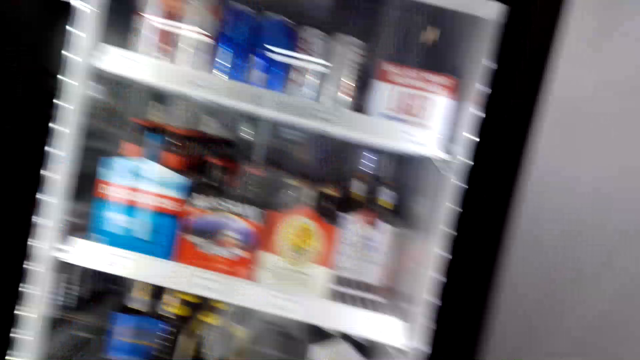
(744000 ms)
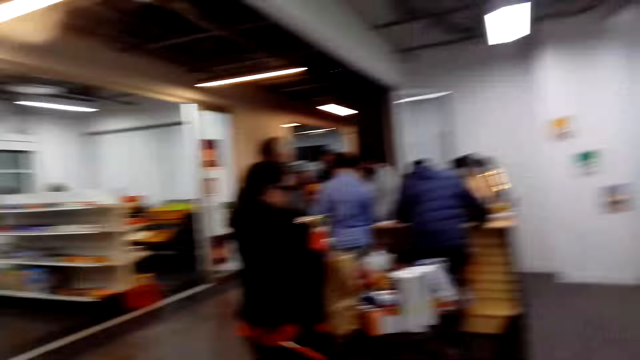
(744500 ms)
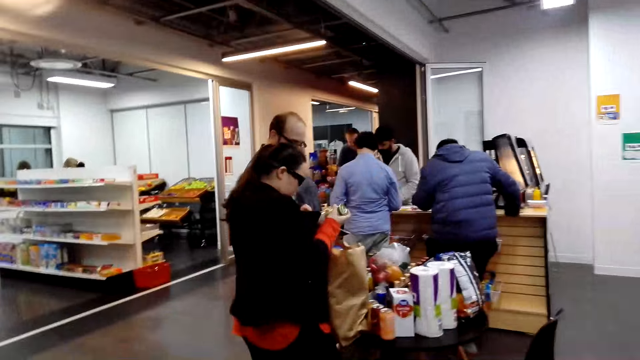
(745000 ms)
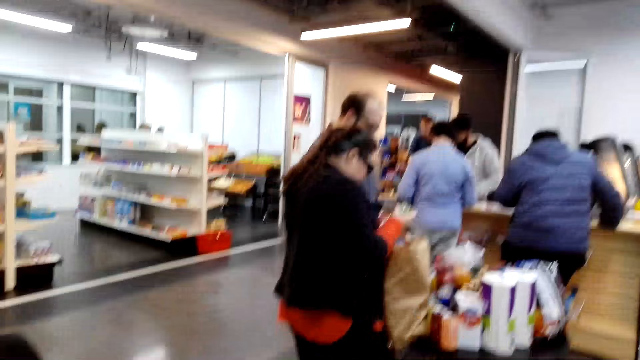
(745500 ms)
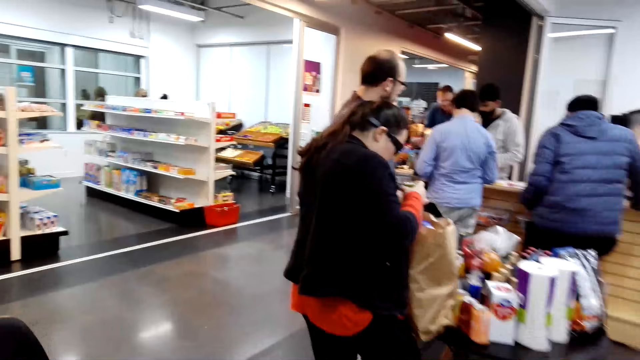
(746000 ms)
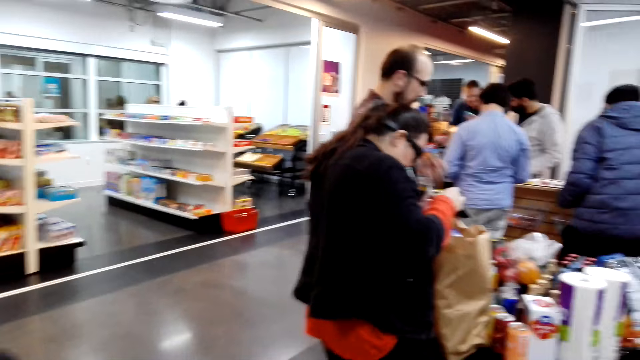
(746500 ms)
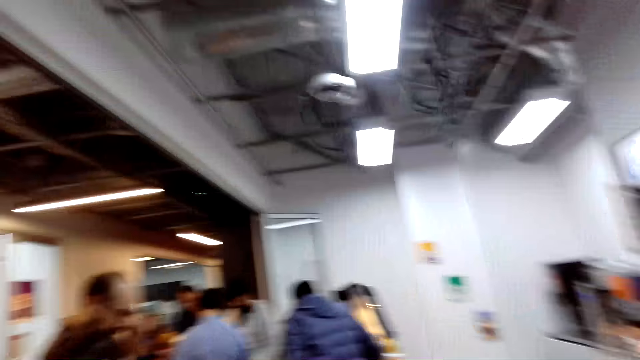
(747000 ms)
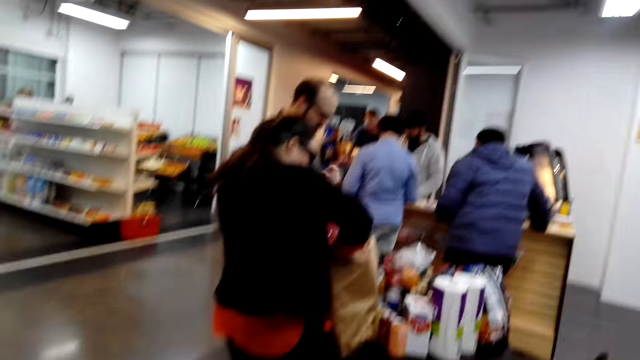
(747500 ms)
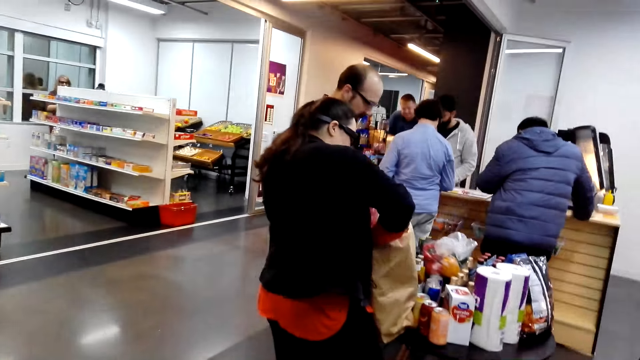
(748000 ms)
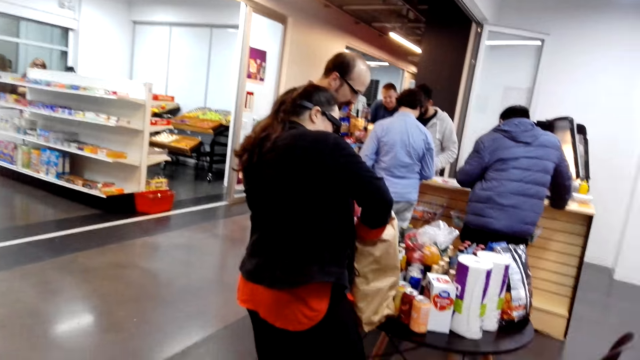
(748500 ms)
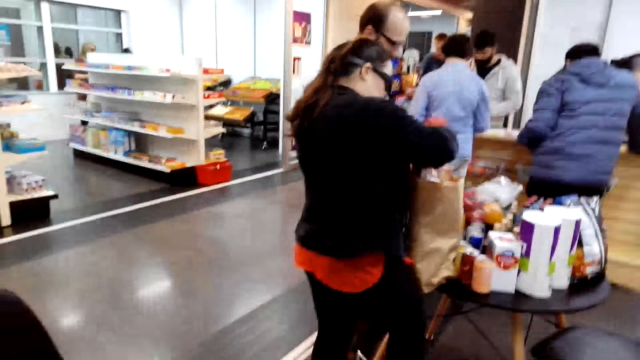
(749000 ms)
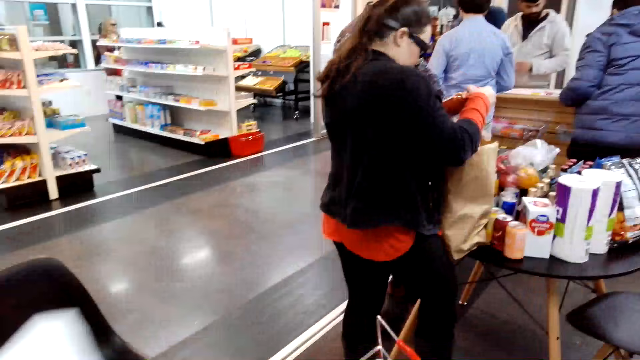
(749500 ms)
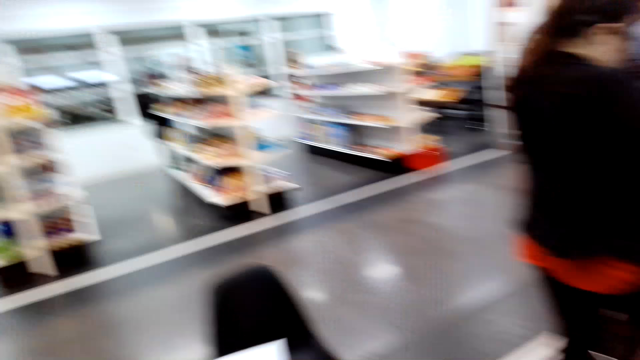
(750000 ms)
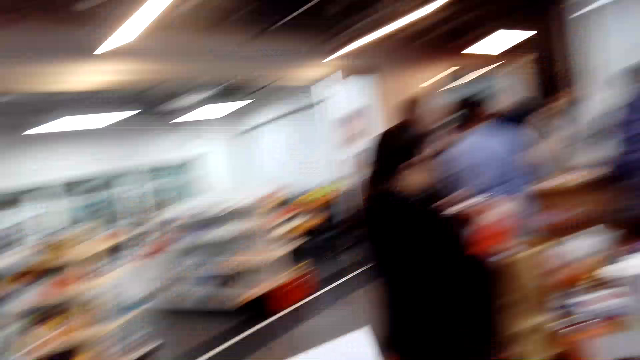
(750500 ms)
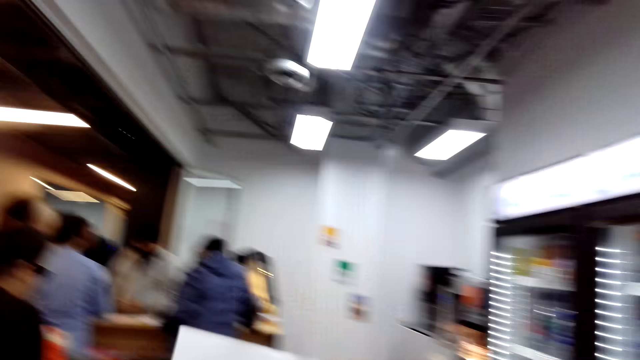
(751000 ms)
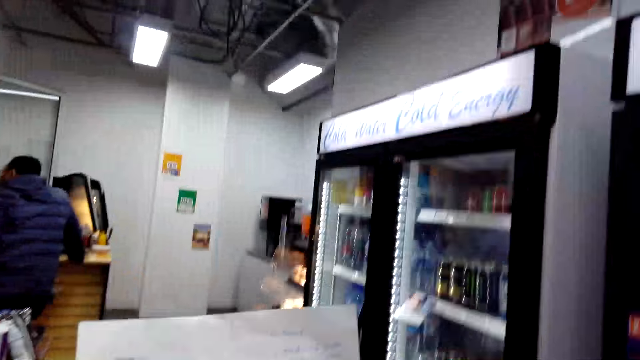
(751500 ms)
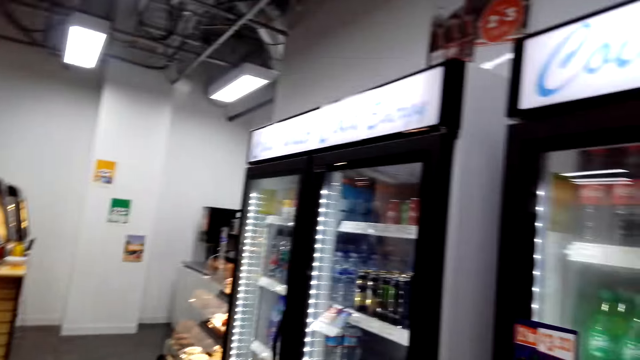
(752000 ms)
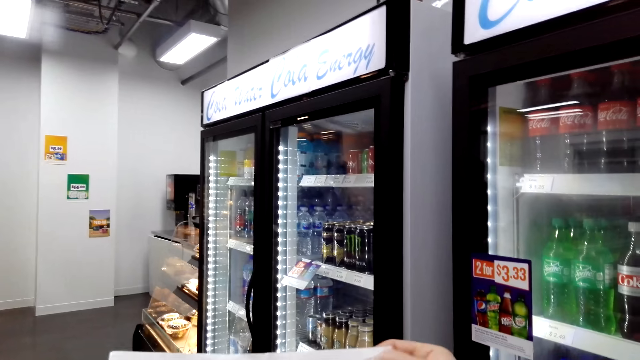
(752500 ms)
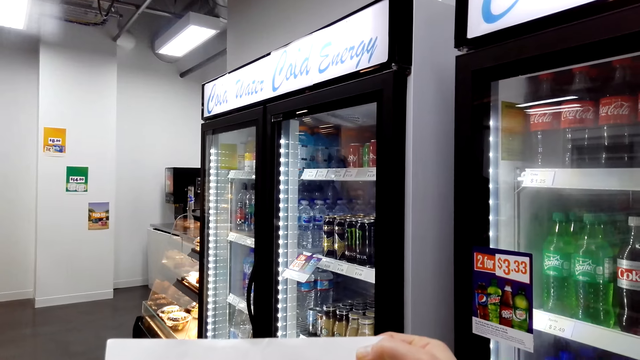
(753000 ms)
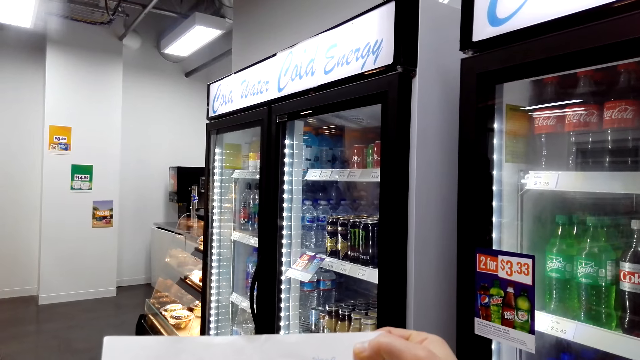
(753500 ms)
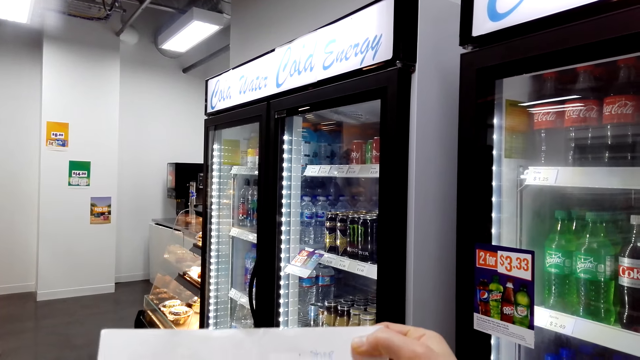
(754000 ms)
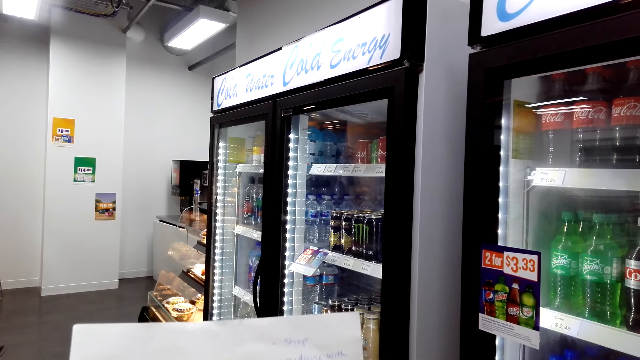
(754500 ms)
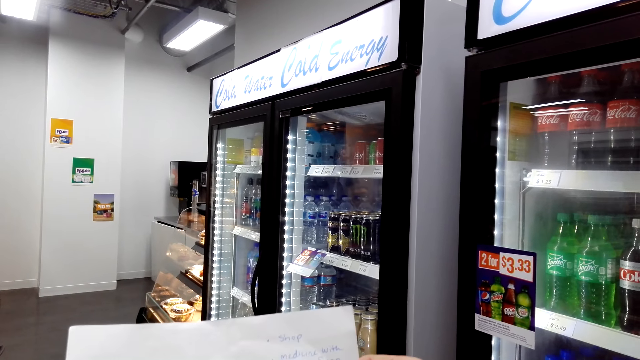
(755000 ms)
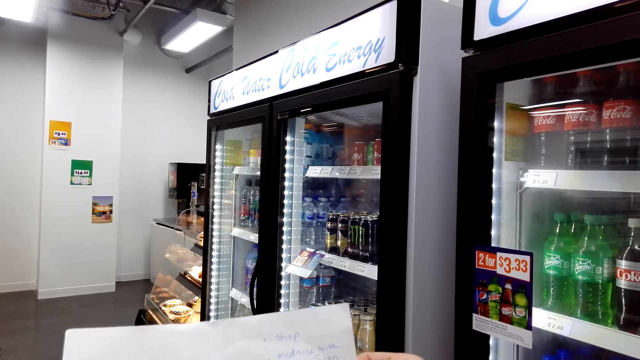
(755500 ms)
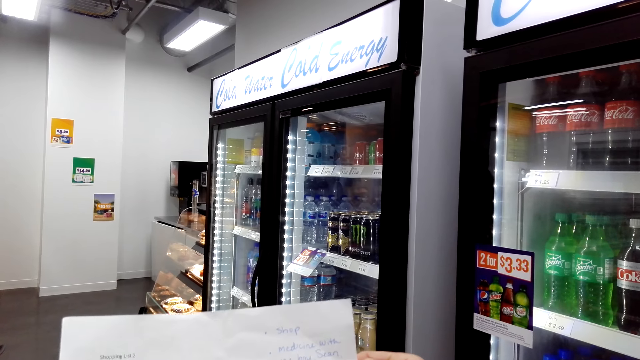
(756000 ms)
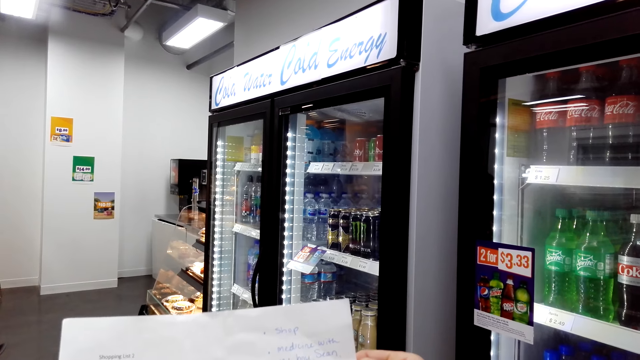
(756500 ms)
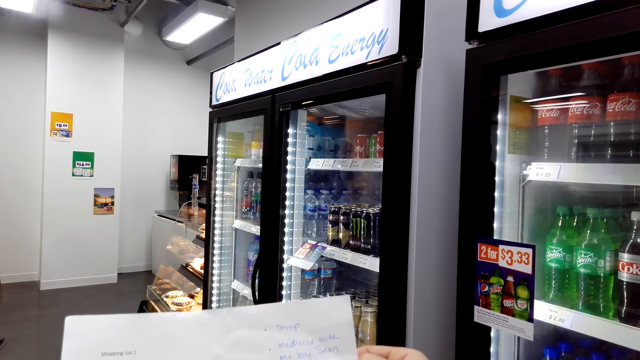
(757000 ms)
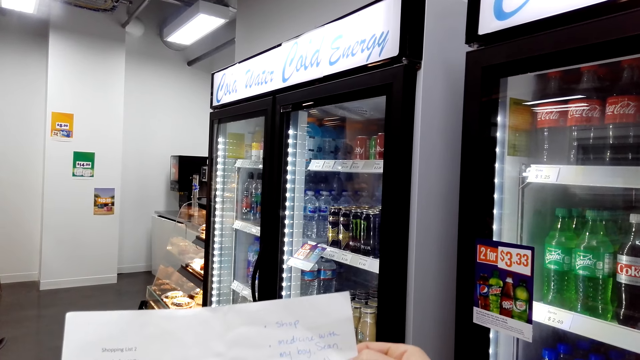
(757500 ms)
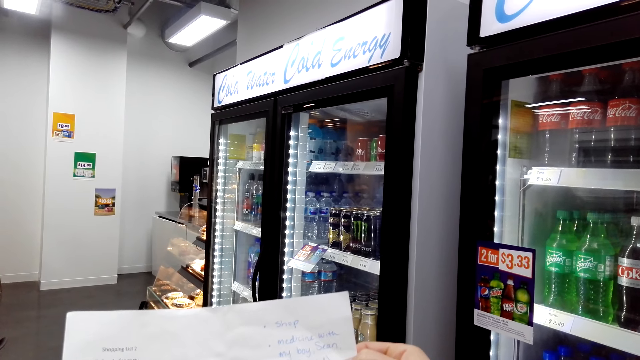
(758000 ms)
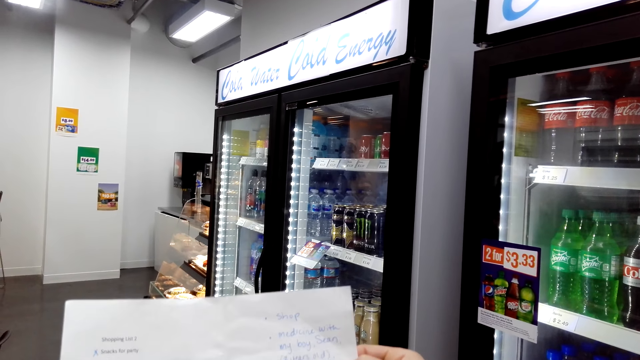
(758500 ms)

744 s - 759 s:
The camera wearer walks around. A woman moves the hands and picks the goods. The camera wearer looks at the shopping list or menu. They look around. They read the menu.

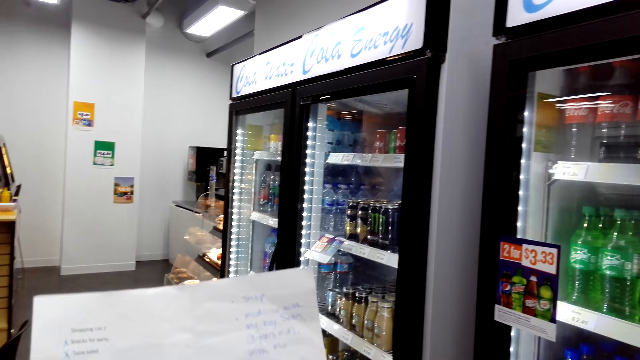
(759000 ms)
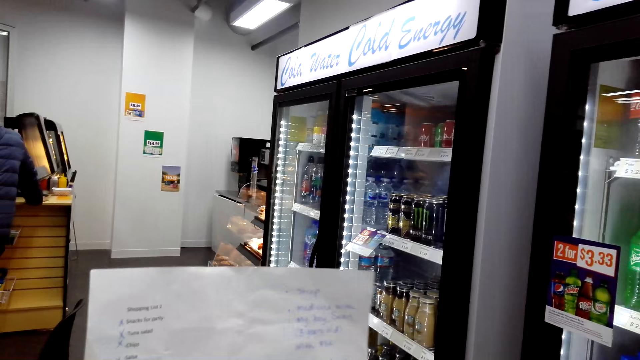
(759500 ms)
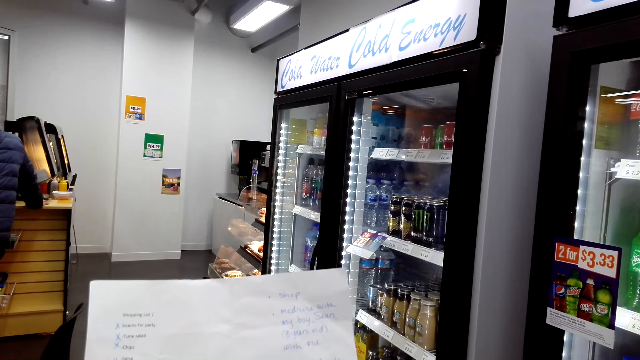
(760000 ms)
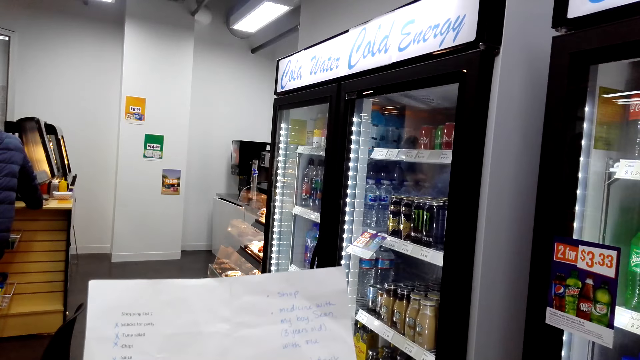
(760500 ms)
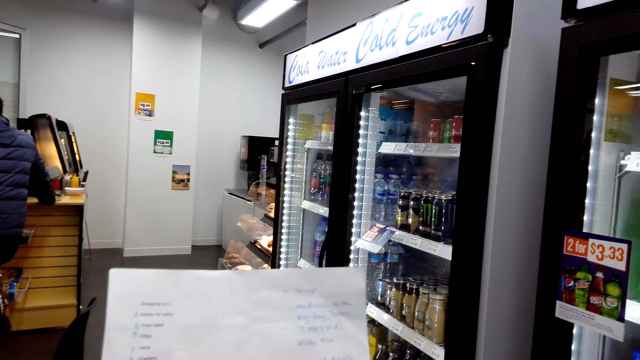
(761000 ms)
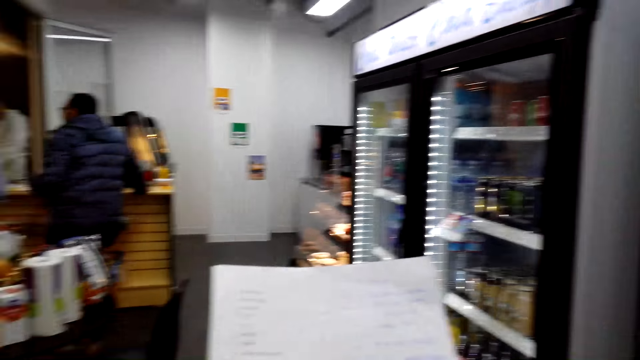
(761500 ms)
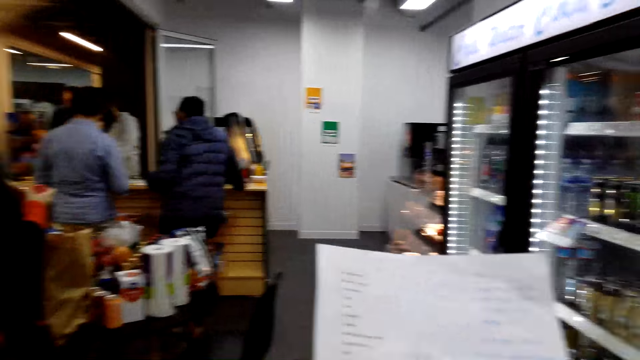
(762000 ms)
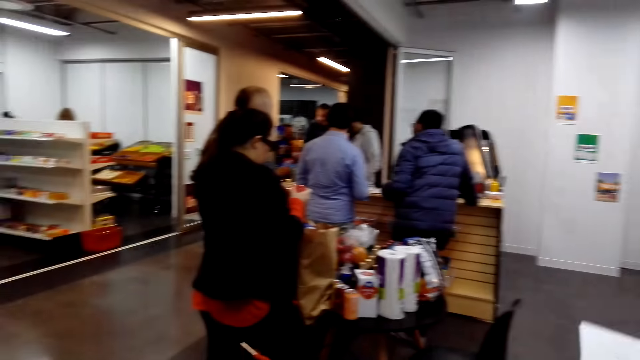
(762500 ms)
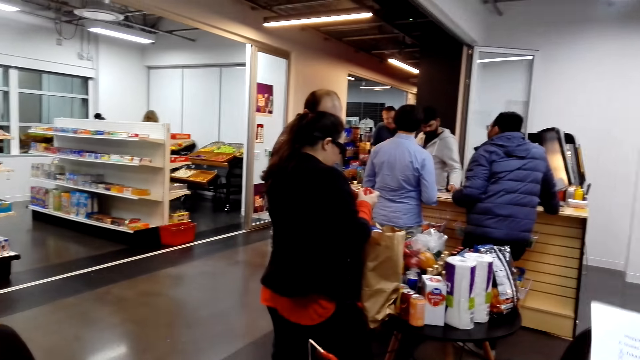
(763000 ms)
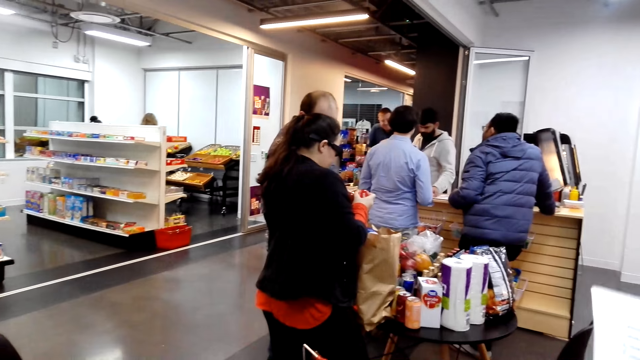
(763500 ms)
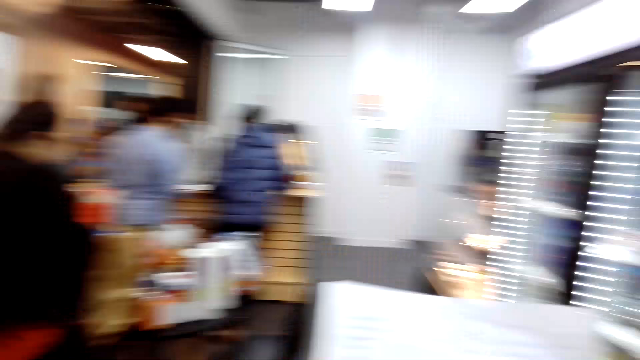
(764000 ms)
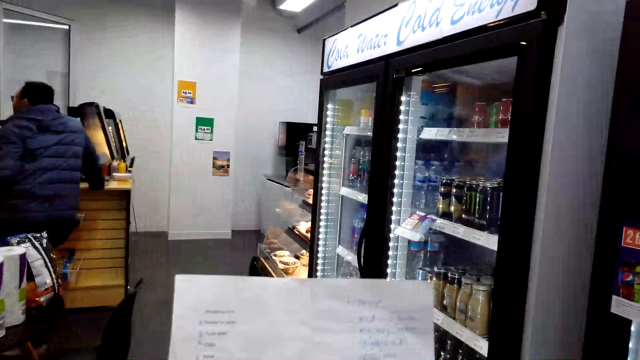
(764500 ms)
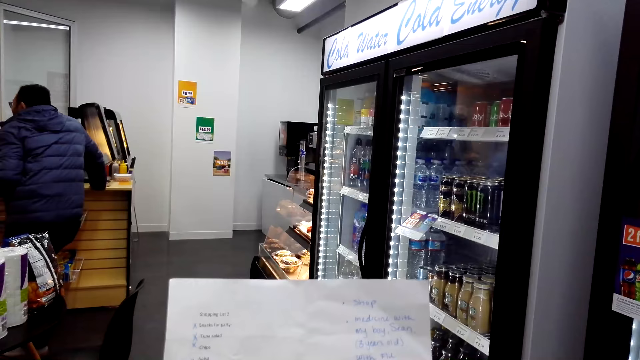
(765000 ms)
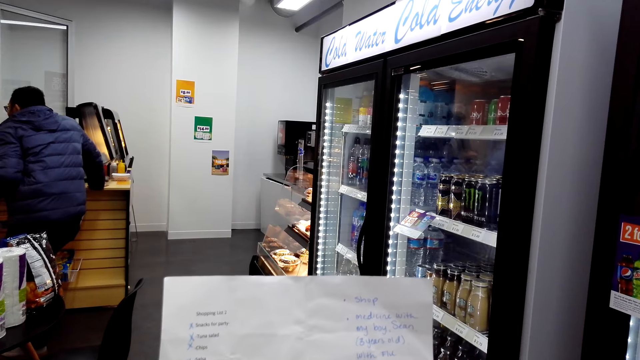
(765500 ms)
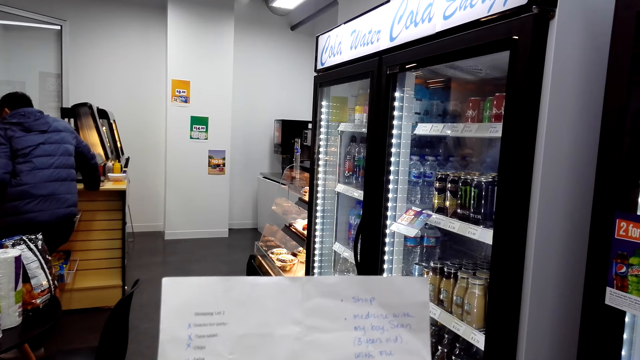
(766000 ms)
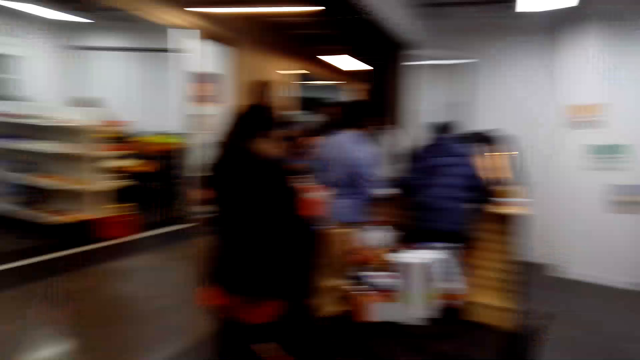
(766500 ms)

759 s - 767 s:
The camera wearer looks around. They read the manual.
